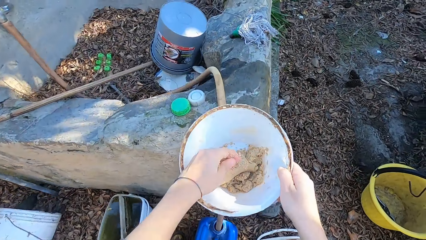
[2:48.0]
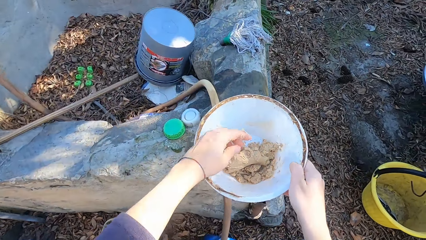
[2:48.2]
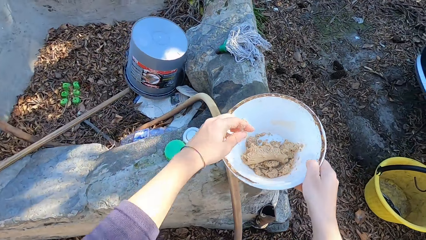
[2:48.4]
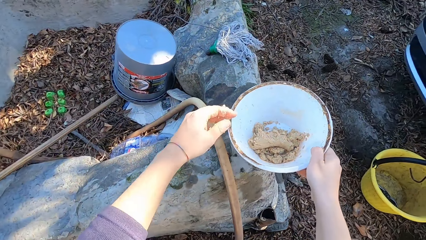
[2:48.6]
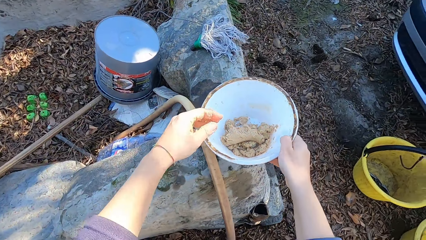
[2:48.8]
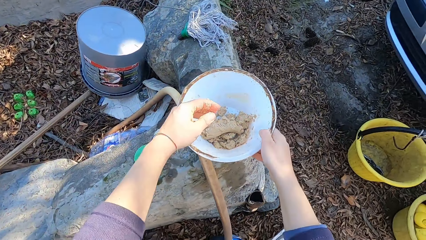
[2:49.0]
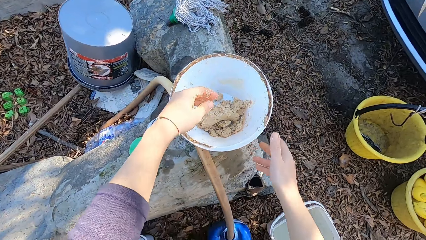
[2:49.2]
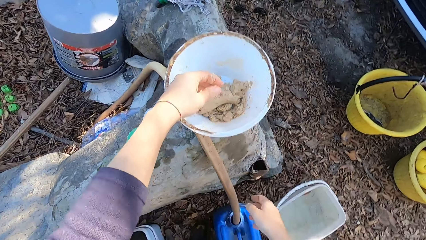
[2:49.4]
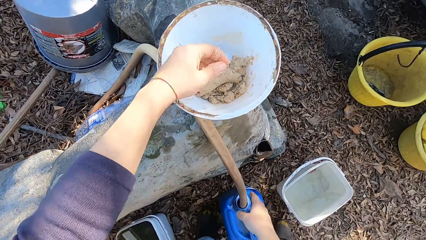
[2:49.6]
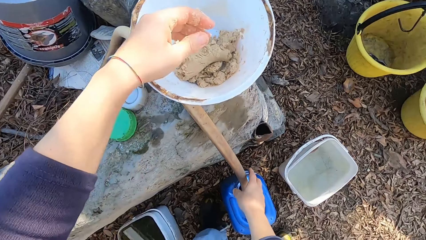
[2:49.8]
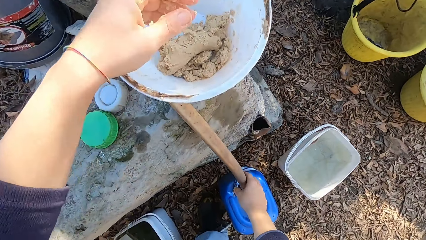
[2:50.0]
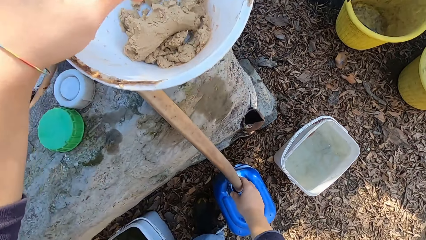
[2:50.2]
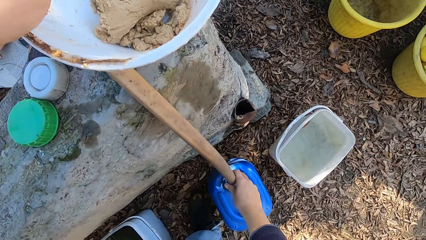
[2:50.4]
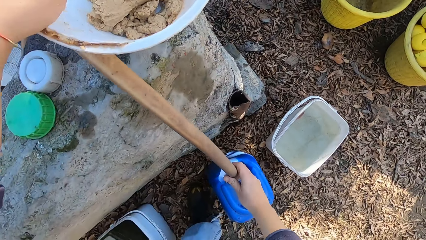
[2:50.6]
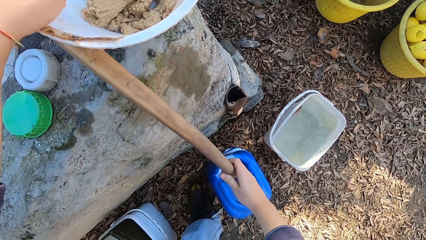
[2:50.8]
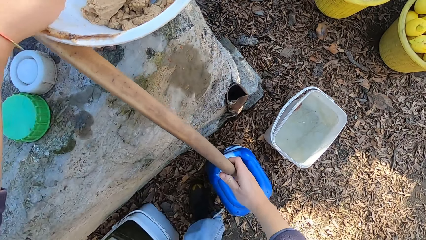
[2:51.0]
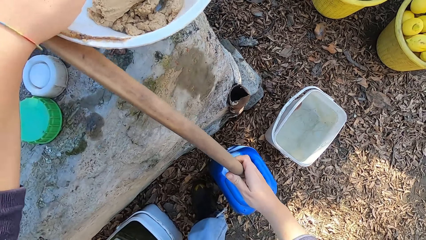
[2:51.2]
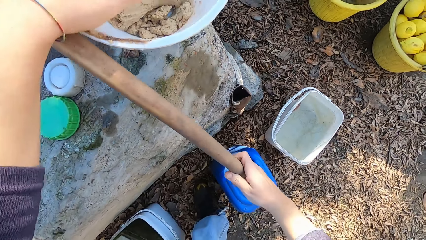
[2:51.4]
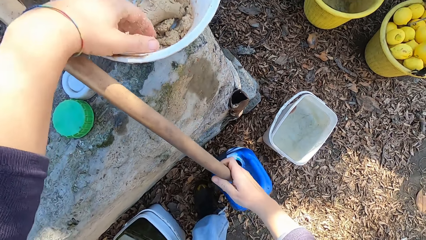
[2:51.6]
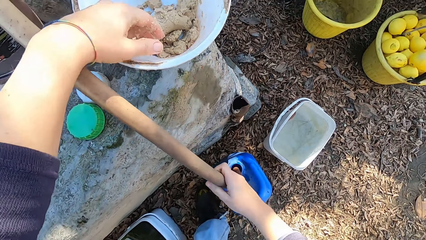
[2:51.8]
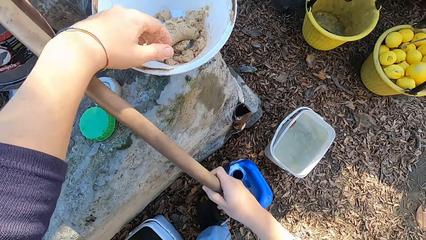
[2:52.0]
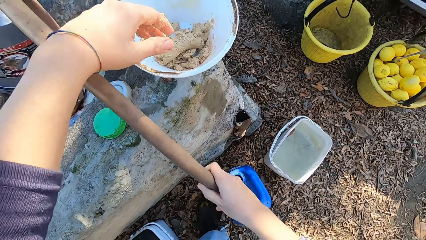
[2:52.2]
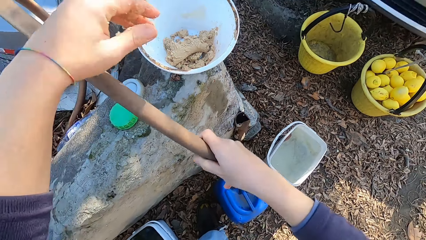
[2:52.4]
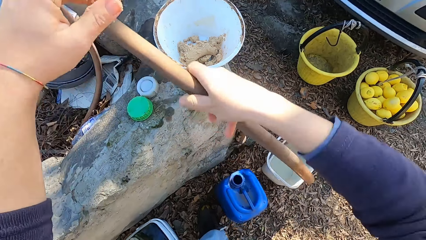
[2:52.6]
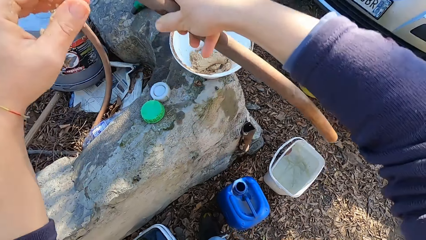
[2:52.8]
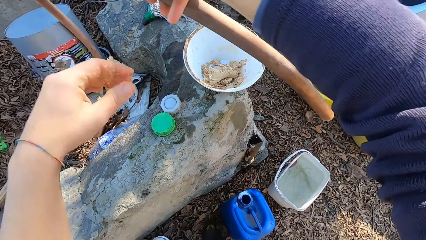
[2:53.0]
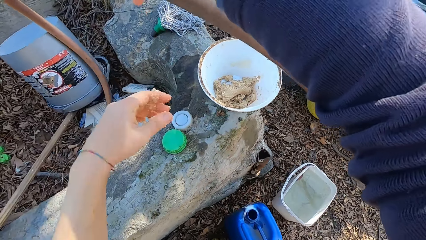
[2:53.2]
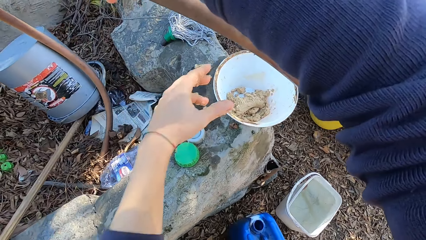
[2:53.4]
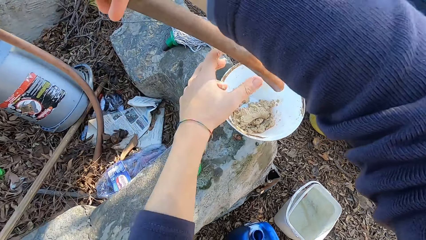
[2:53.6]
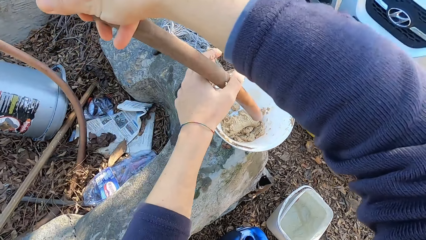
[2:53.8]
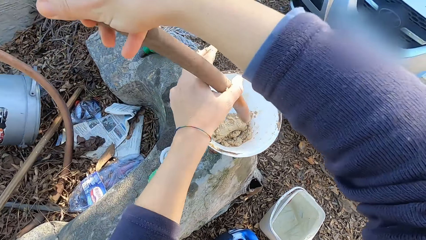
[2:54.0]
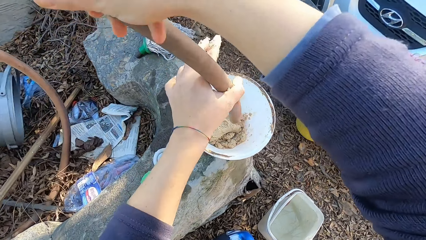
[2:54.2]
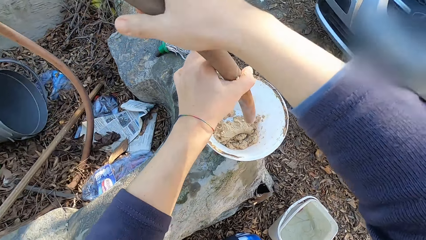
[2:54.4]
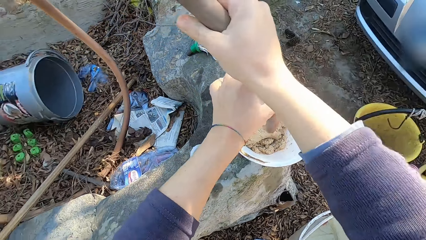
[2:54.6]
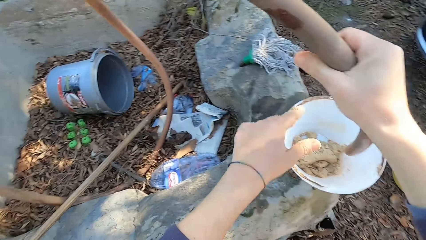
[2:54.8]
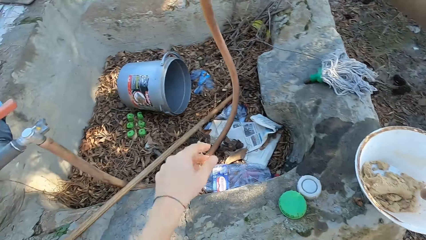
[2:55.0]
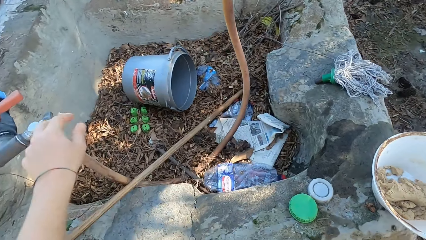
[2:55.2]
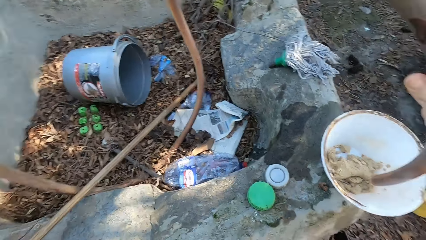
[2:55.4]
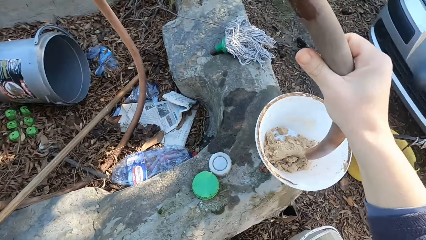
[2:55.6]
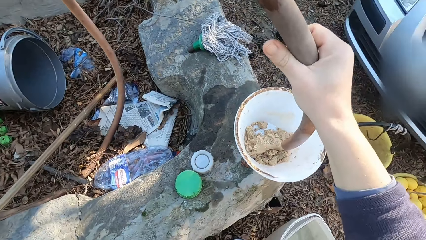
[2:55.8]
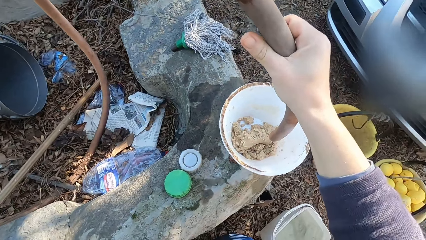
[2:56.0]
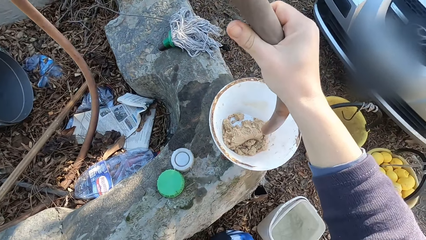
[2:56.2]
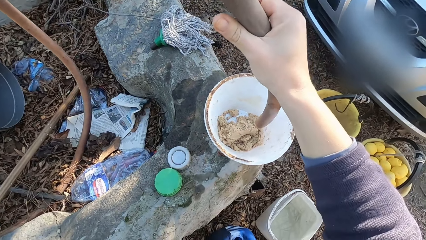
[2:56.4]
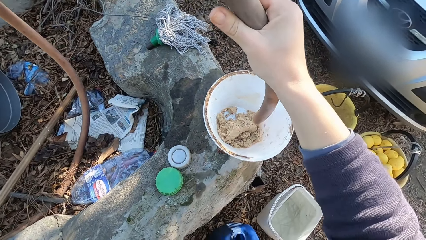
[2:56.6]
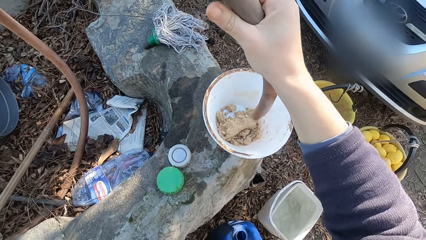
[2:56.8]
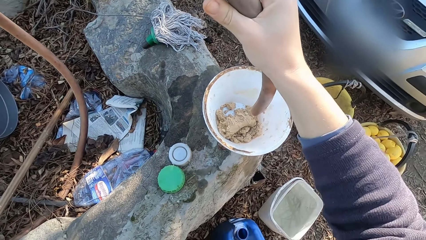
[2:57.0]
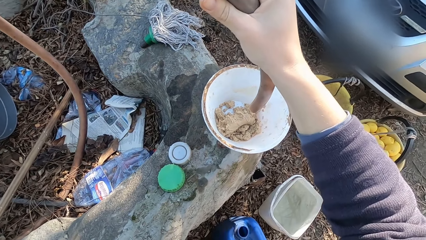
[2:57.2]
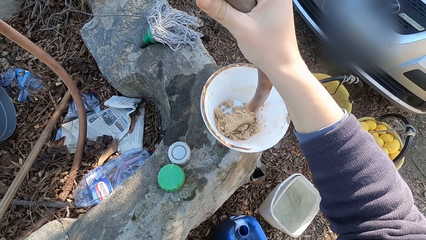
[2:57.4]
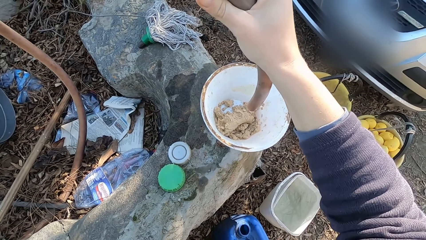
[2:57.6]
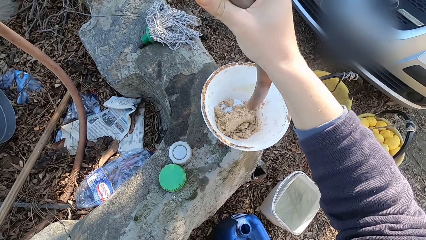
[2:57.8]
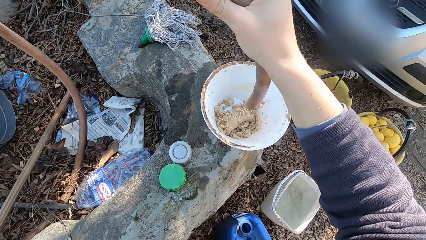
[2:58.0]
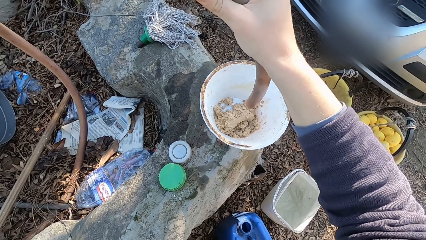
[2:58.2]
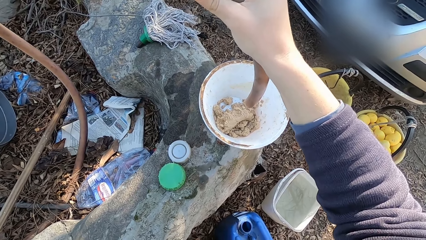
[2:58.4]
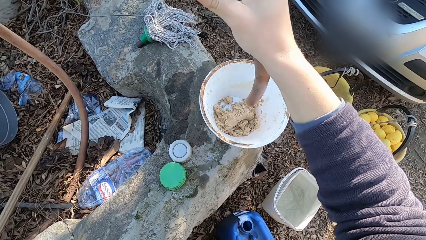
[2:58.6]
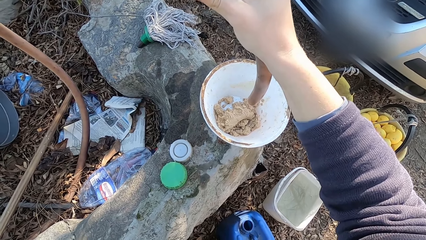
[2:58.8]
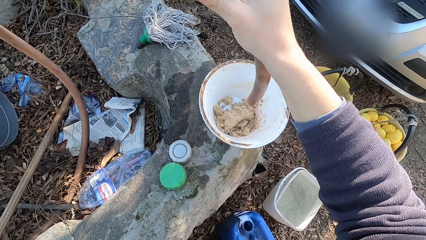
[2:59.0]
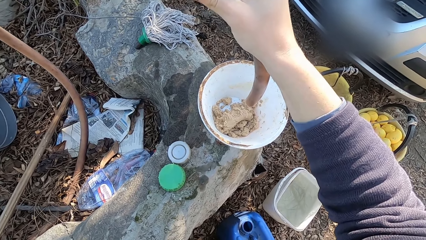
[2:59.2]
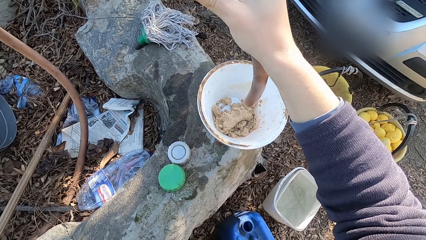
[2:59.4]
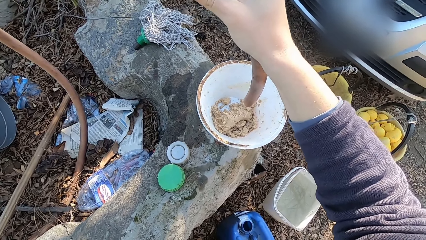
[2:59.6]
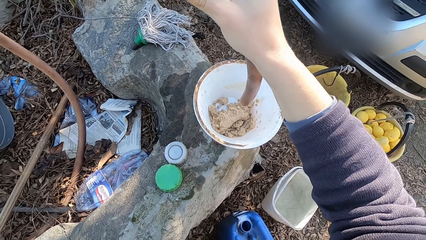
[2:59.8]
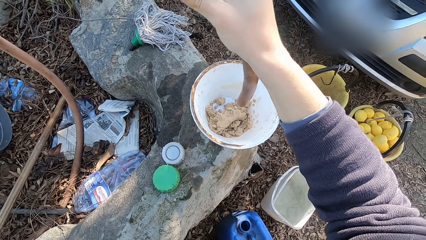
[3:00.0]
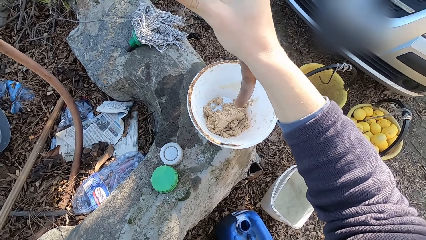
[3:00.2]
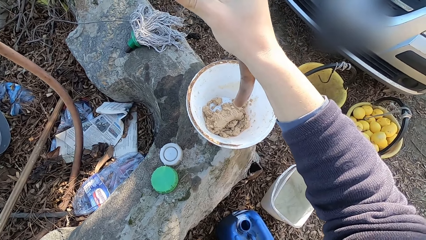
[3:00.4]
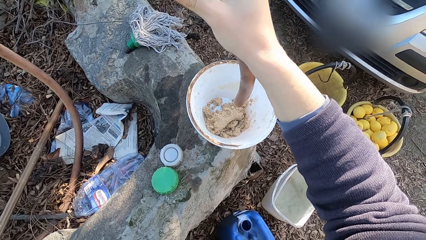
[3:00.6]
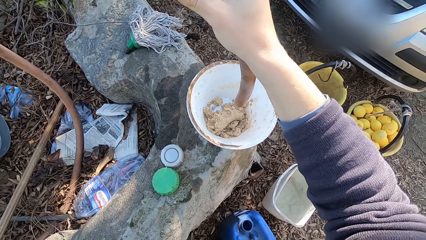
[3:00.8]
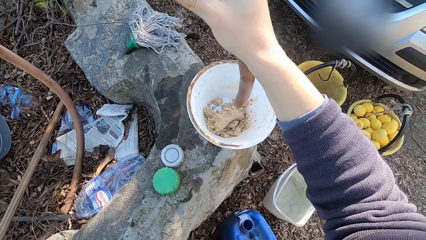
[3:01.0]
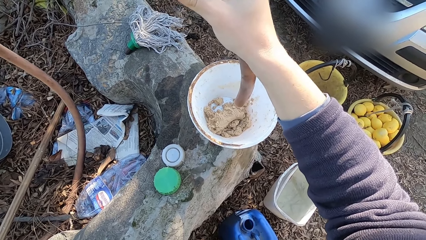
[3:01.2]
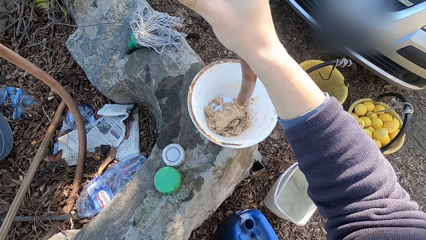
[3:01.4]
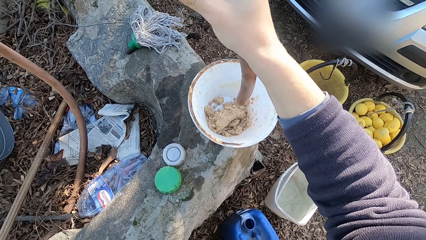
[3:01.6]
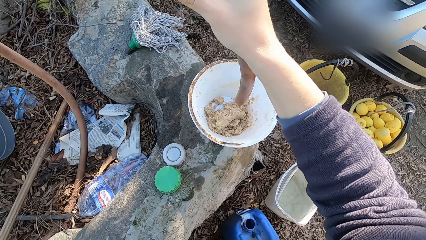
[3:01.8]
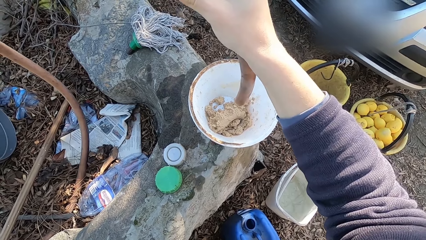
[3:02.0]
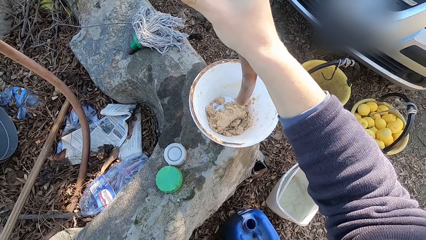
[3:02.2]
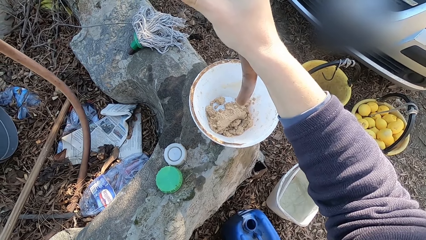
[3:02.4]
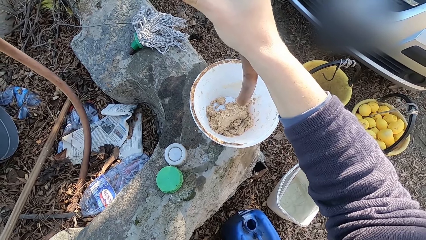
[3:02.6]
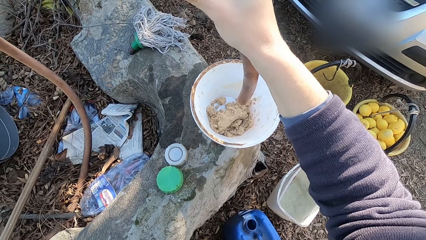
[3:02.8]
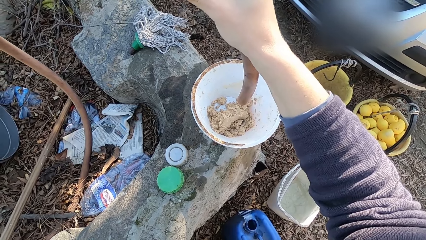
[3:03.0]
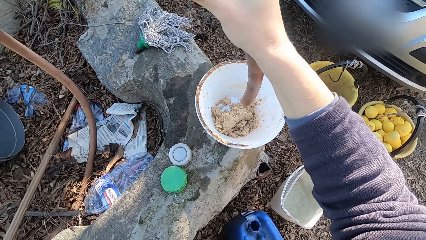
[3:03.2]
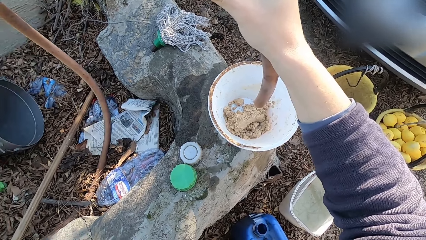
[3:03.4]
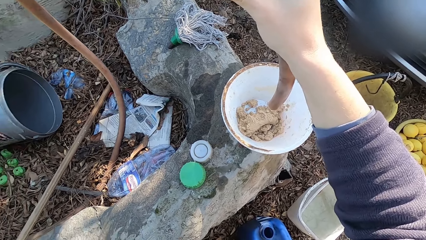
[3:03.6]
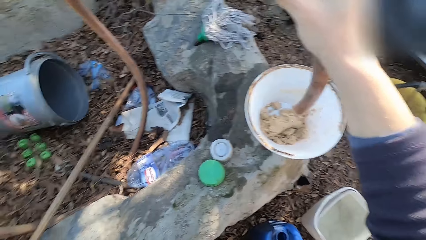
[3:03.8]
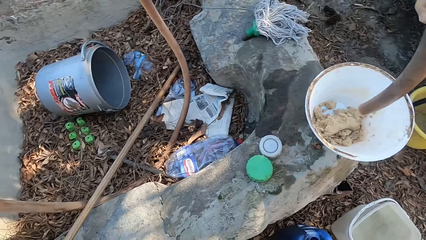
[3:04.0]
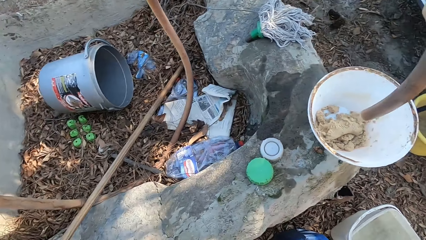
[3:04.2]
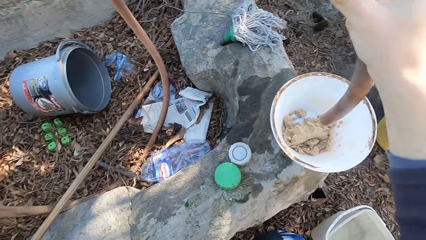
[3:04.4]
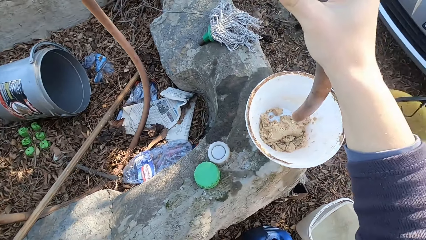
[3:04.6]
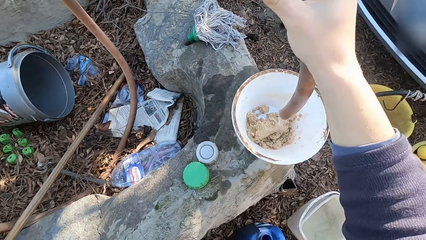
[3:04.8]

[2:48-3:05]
The camera wearer drops the bowl on the pavement with his right hand. He removes a hose from a keg with his right hand.
